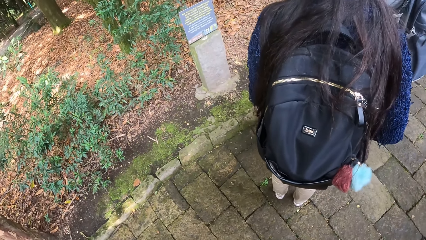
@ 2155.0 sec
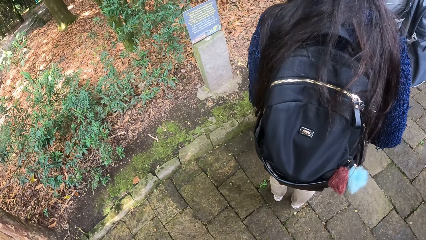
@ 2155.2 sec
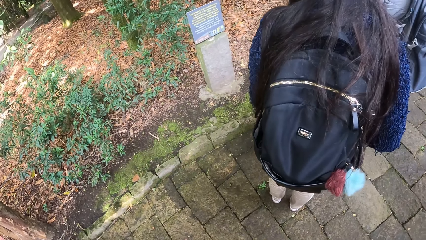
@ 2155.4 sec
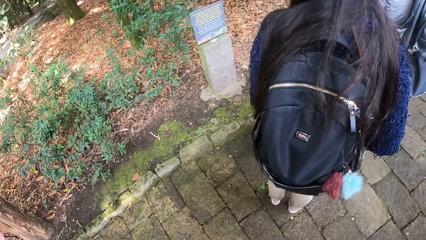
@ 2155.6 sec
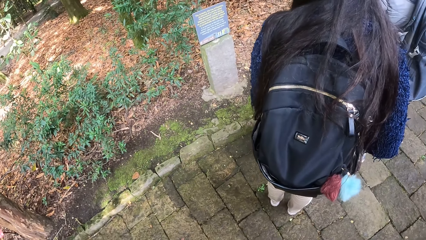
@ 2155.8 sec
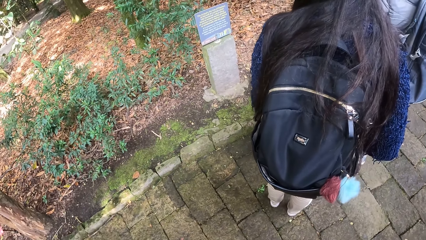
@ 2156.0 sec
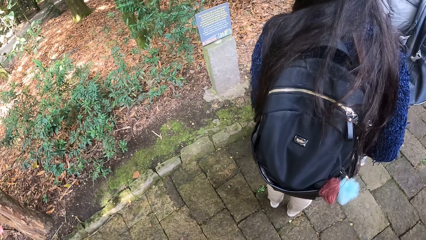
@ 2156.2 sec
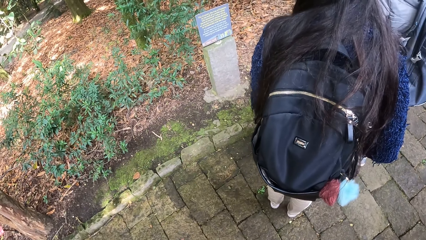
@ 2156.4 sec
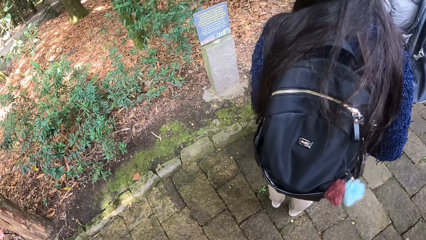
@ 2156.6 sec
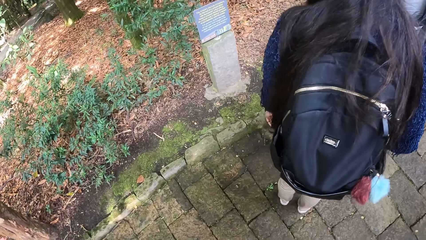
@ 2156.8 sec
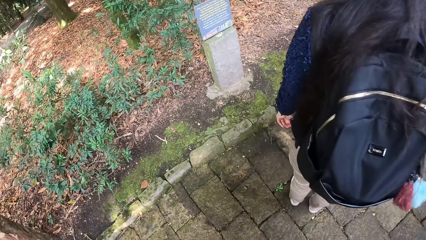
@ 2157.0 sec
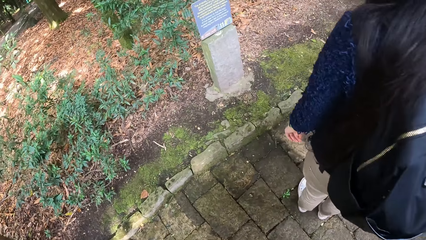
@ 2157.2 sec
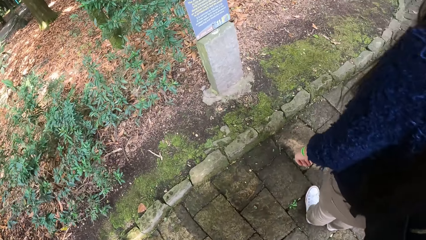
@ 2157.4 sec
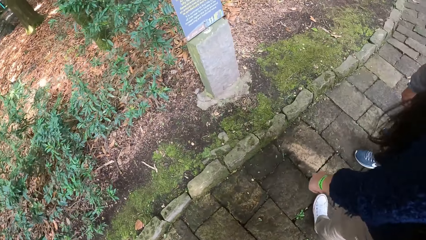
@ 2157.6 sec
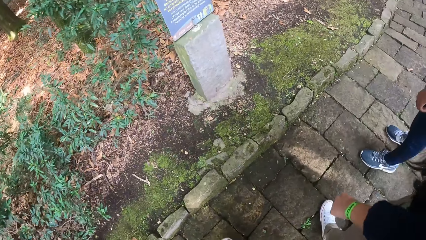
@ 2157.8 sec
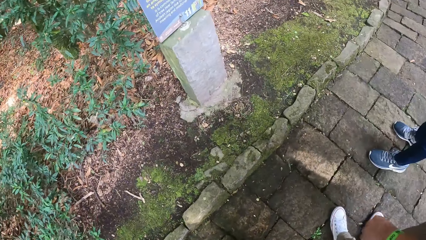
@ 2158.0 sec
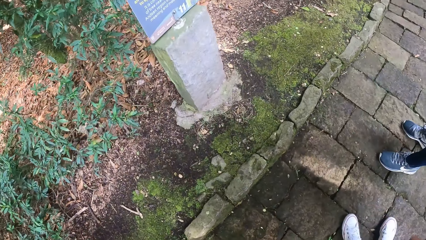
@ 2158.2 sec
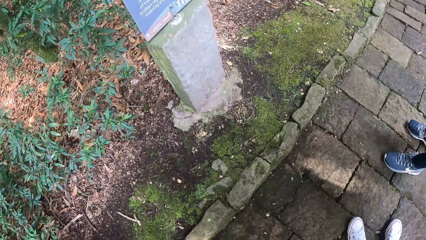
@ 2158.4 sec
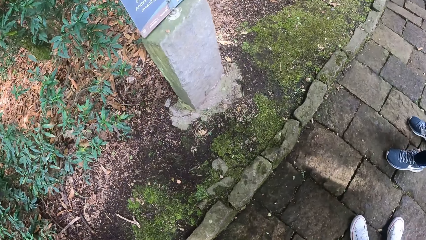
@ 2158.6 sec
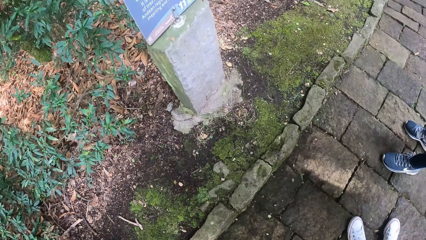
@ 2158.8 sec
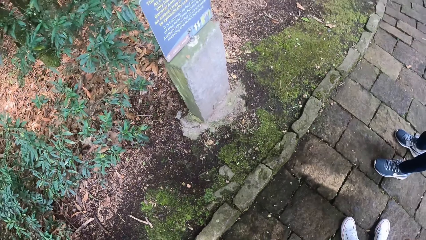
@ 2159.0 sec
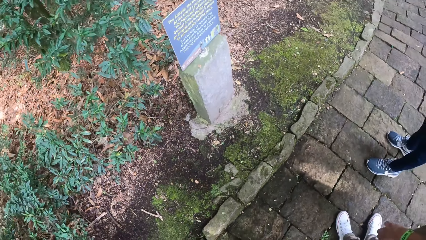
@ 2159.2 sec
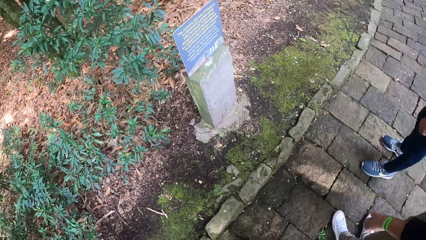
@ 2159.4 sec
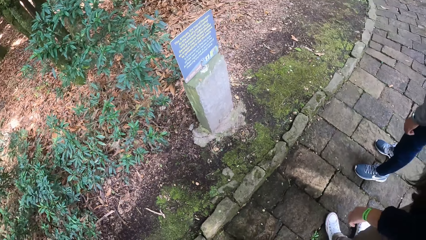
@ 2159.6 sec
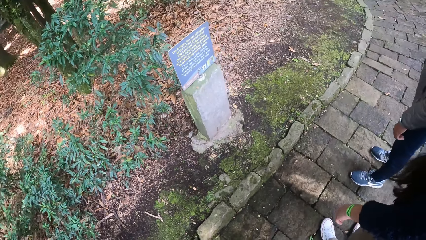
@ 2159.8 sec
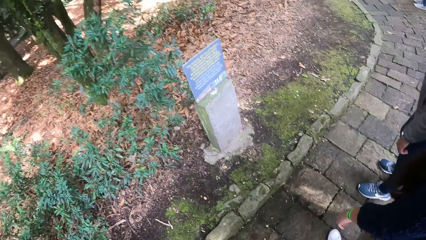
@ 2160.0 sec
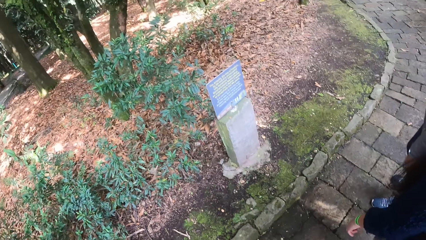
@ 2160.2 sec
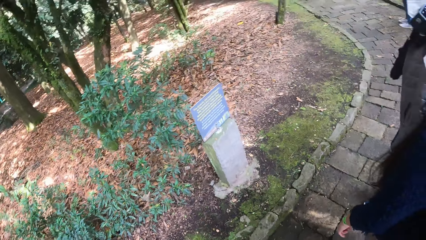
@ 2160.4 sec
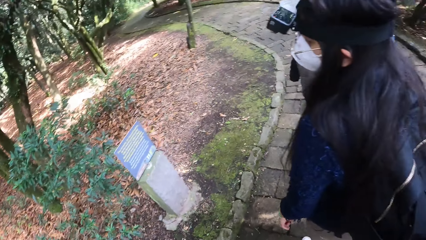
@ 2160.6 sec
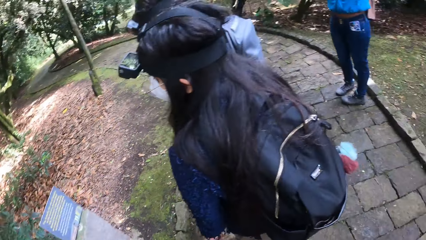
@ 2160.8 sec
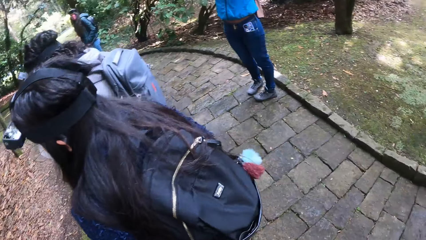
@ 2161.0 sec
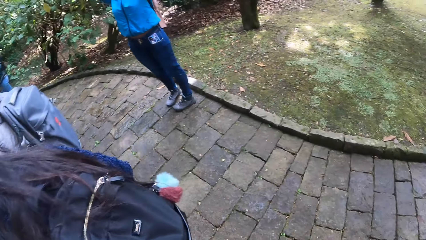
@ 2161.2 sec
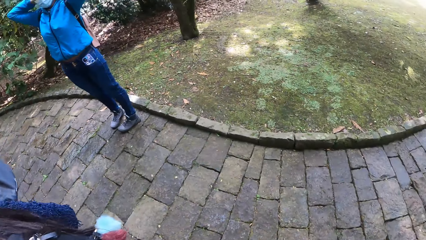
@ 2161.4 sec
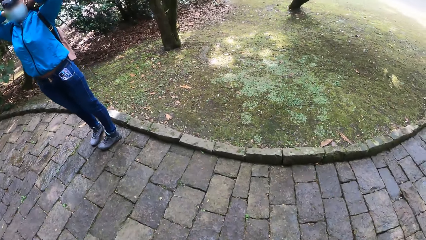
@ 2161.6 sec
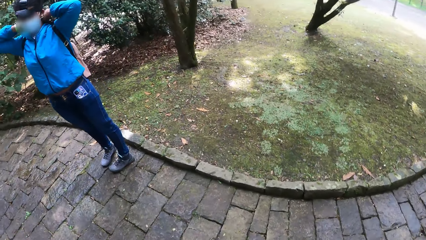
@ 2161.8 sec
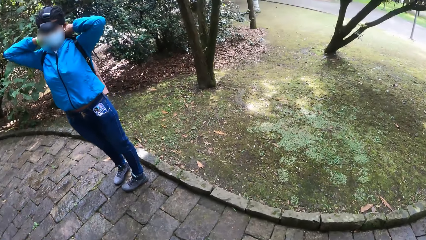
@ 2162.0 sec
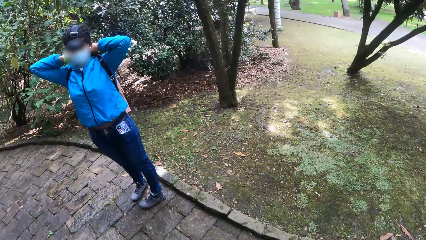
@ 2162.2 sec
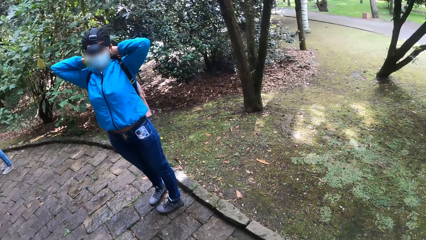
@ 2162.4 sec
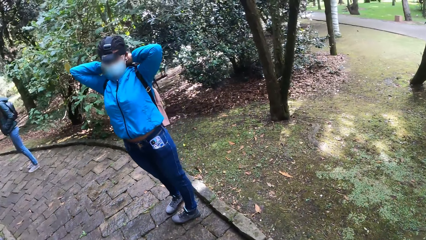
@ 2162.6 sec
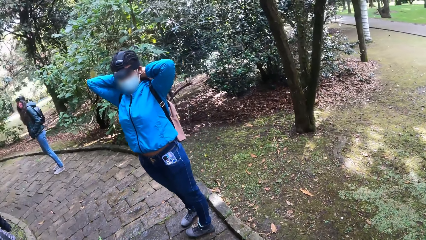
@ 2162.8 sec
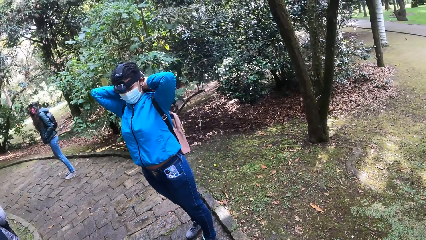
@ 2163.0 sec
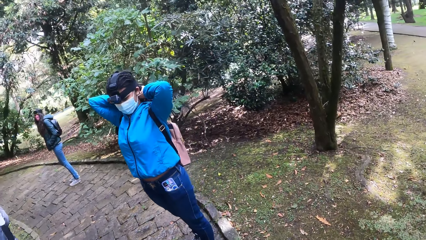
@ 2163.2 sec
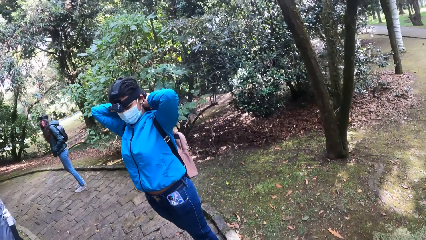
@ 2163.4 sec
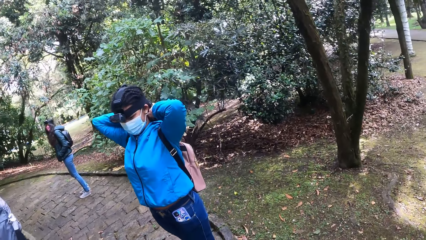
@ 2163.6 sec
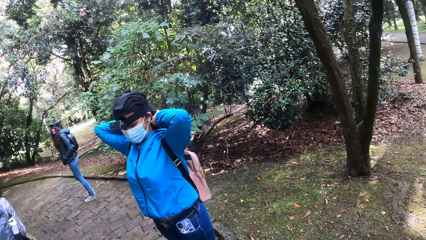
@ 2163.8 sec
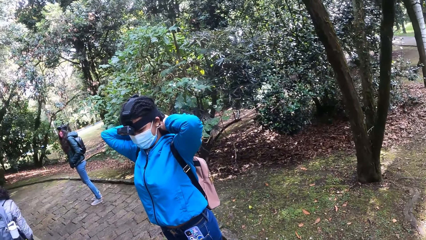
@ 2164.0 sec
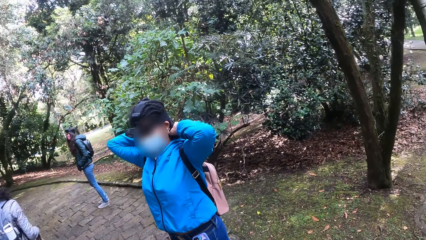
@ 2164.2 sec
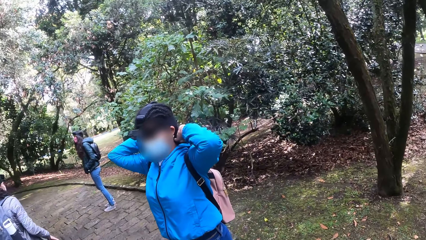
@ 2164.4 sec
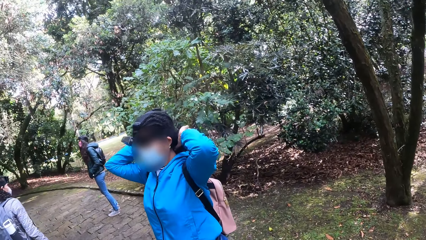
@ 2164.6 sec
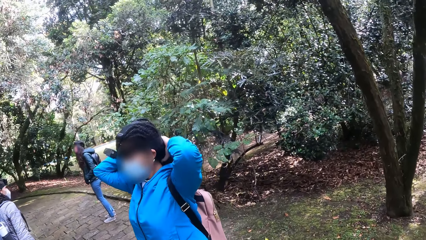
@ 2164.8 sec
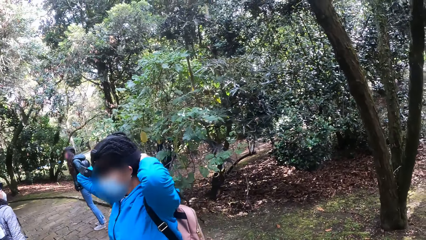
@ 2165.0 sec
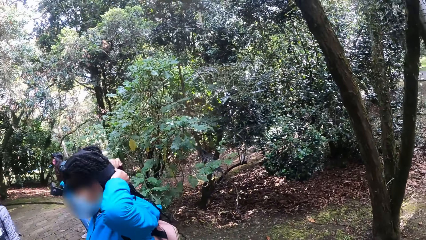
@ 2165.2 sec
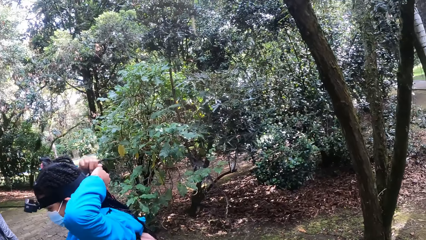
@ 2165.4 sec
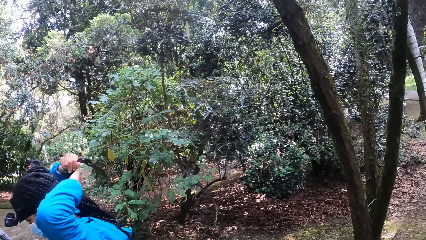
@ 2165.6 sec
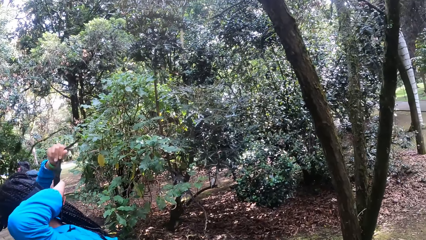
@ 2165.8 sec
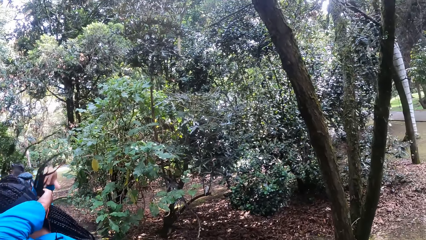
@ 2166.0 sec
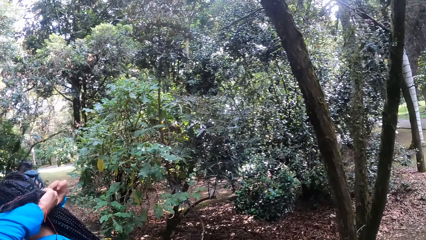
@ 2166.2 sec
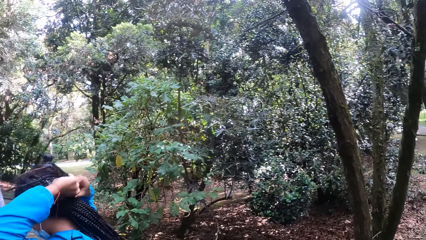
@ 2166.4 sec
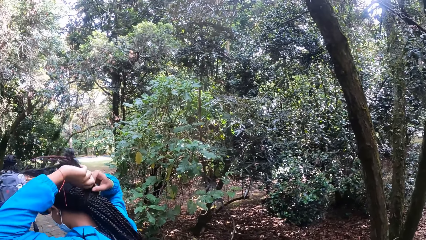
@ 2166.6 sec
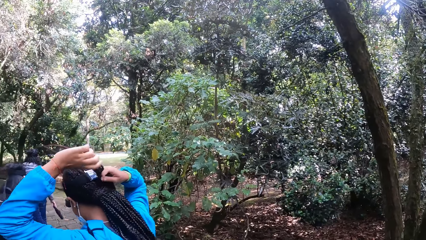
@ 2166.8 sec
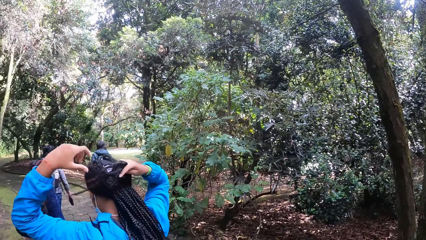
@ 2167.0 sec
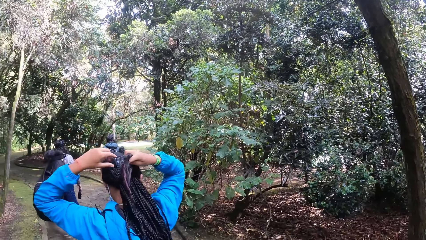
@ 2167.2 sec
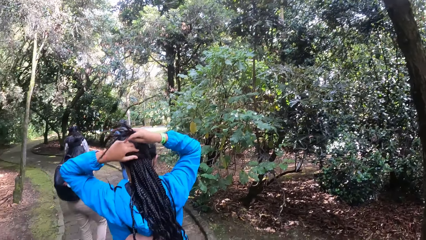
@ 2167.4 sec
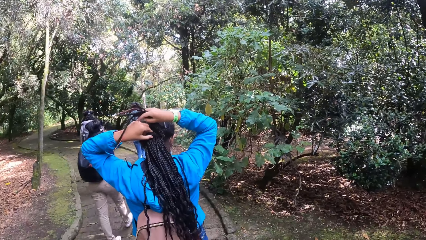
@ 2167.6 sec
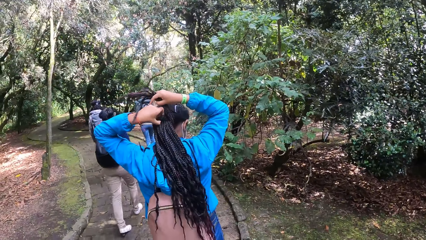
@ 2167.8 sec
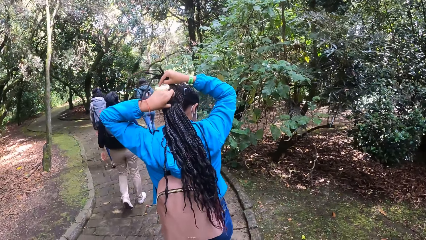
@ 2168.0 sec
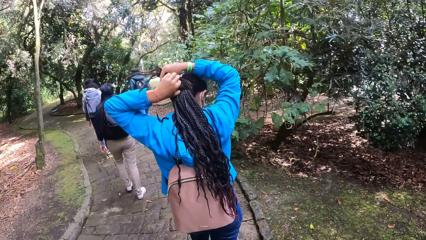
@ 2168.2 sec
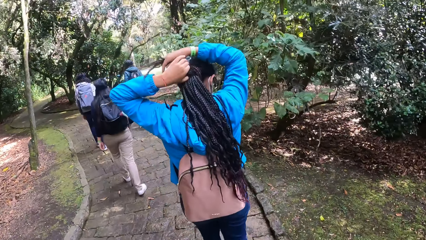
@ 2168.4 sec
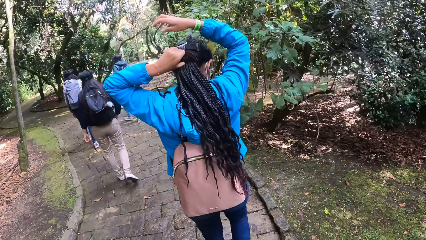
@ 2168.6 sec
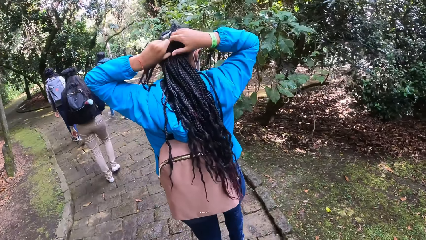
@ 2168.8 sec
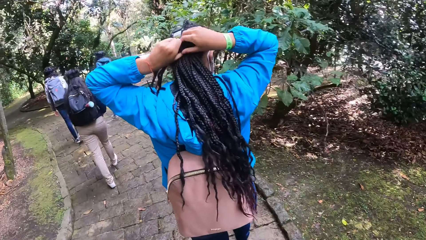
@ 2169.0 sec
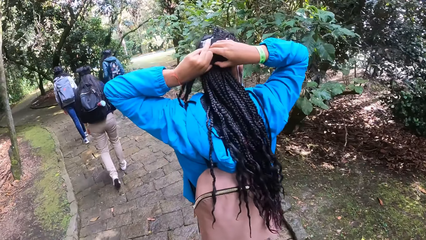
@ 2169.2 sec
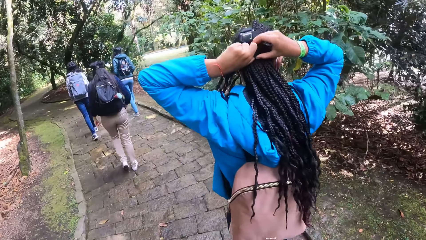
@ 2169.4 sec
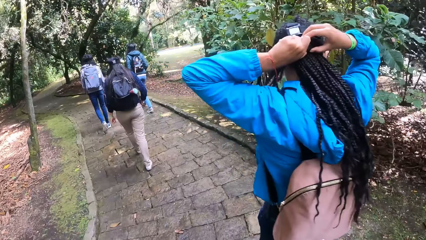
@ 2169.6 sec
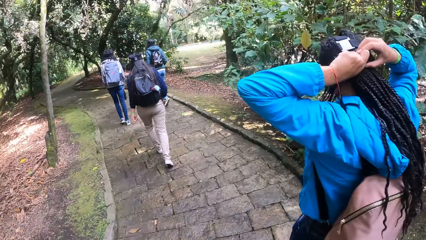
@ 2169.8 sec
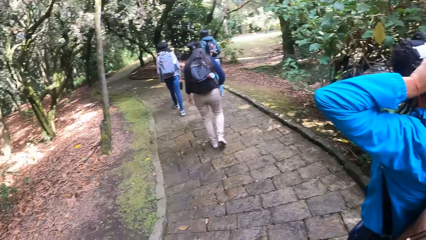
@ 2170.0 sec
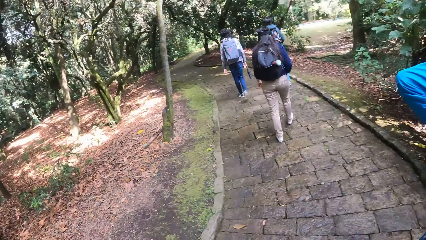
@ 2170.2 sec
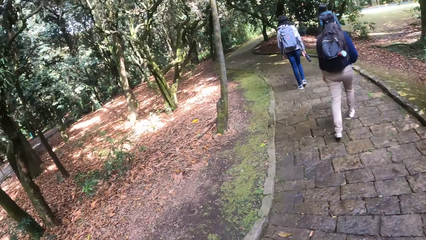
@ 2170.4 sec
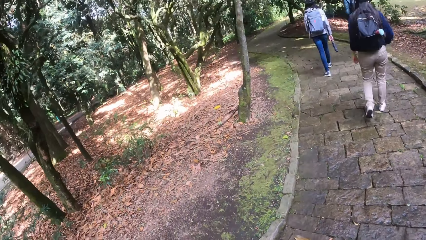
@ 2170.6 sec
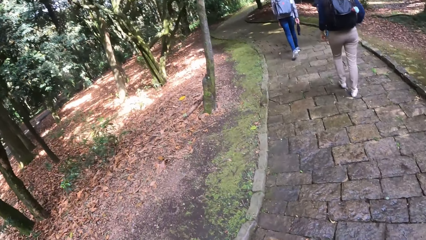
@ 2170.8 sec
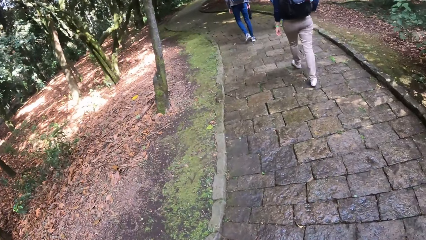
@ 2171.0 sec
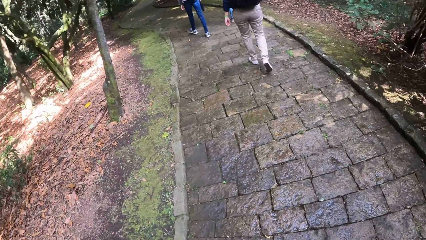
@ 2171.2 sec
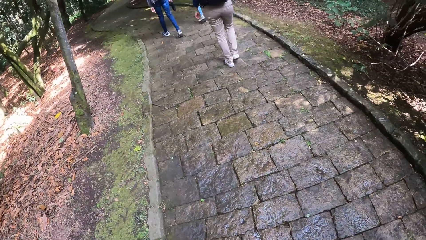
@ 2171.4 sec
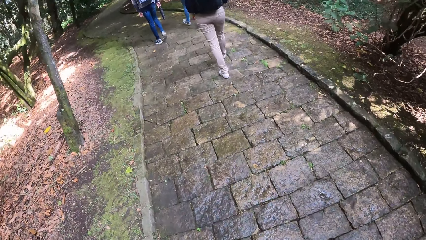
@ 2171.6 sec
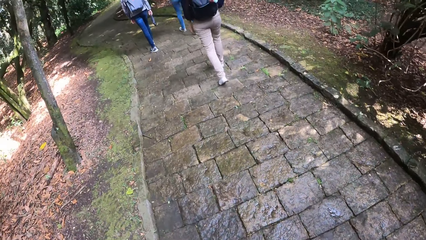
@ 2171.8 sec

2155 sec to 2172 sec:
The camera wearer checks information in a sign post on the garden. A woman, another woman, a third woman and a fourth woman walk down the pavement. The camera wearer walks down the pavement.
